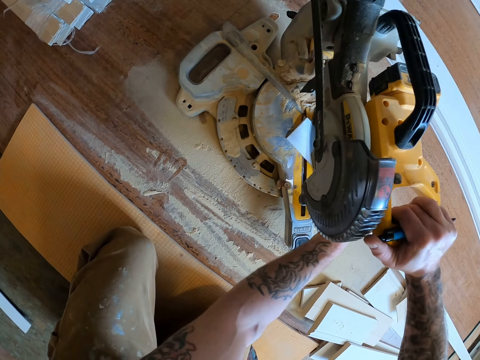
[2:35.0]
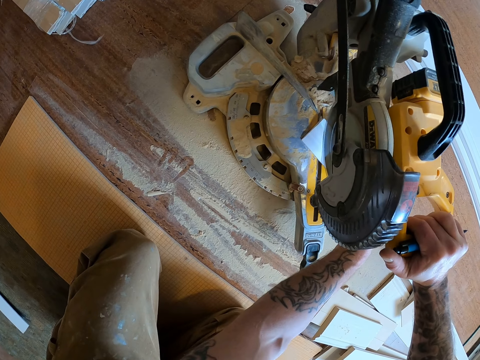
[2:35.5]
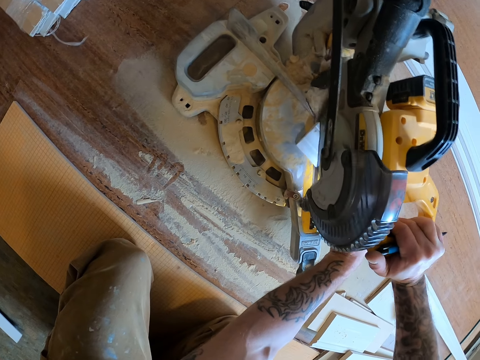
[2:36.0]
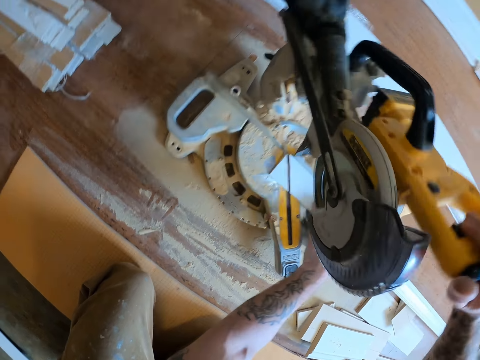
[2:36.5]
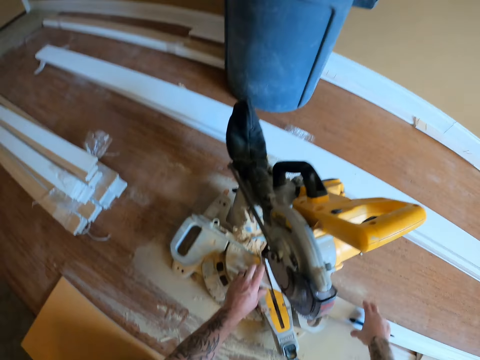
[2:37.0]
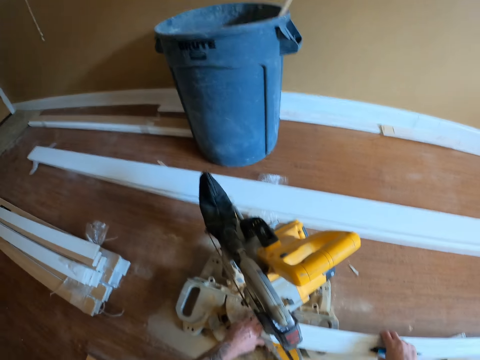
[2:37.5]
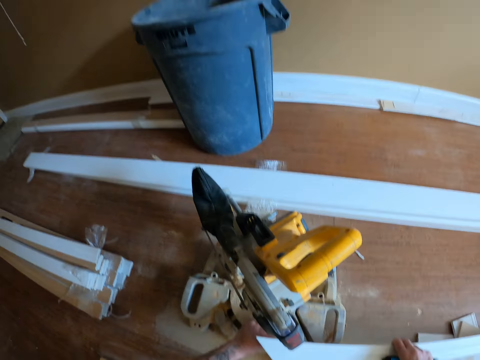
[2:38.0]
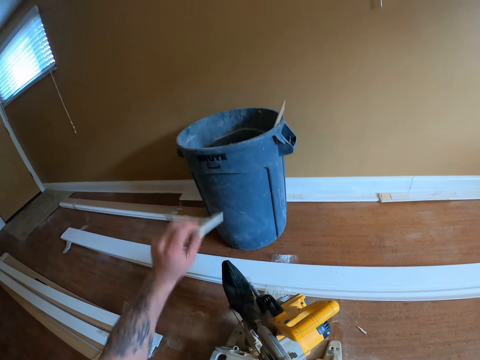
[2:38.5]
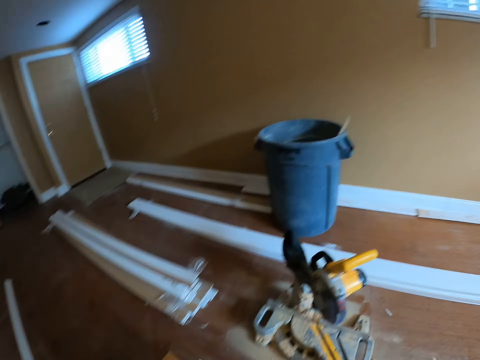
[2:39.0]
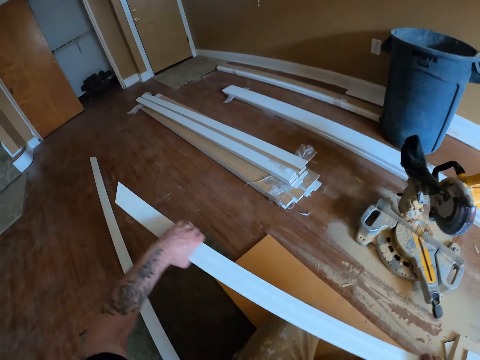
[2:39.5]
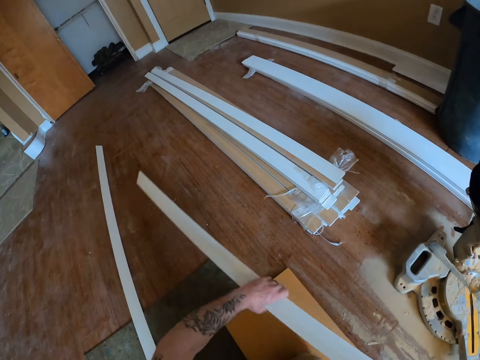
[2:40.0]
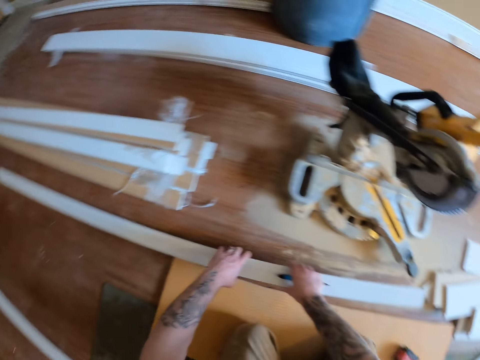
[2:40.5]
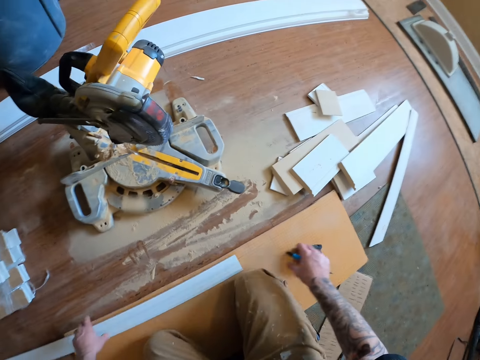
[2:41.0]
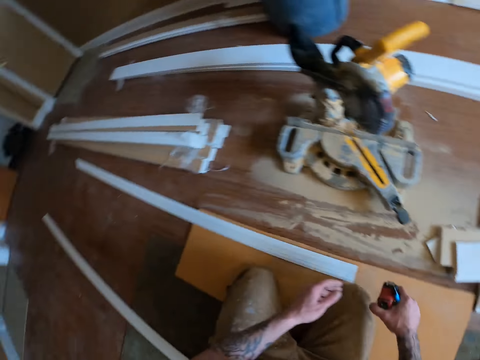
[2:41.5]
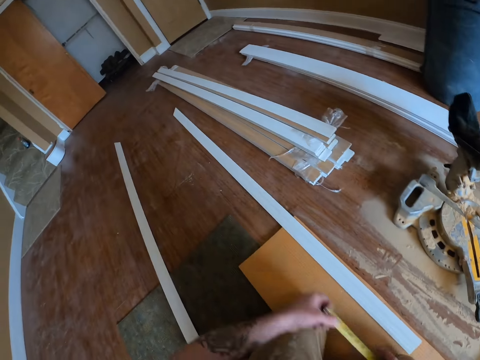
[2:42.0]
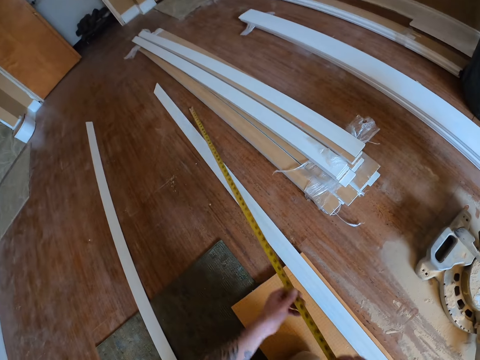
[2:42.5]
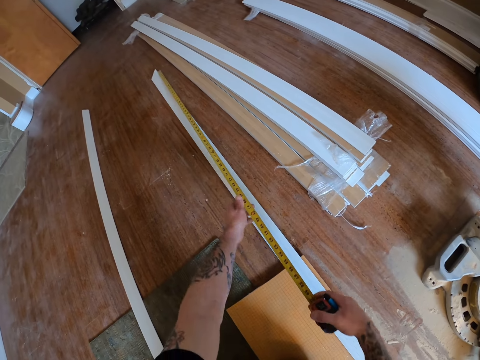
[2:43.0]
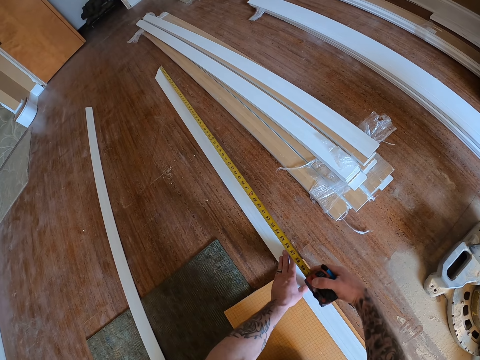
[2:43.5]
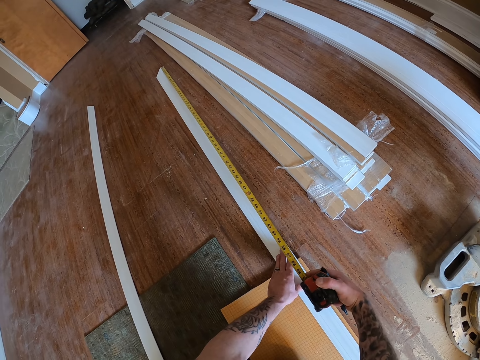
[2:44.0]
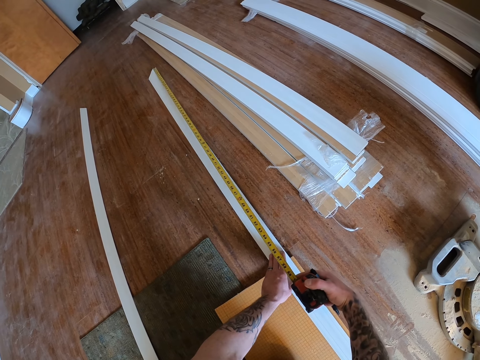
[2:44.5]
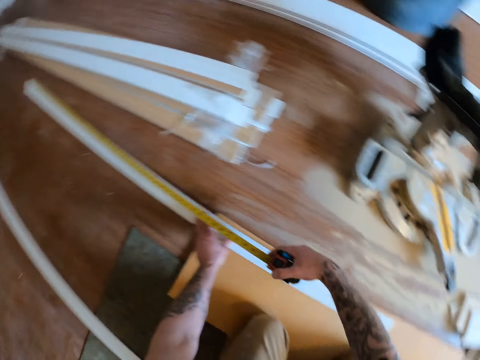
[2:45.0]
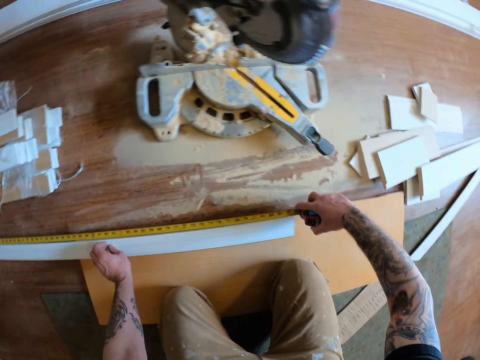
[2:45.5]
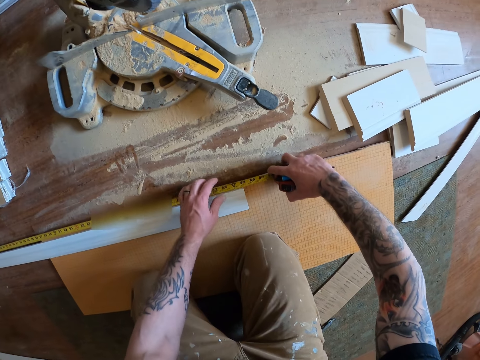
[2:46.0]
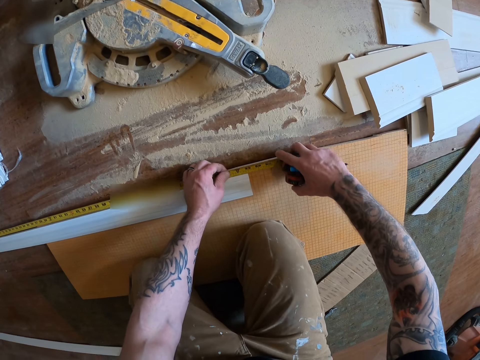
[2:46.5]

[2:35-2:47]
The camera wearer cuts the wood or cardboard. They pick up the cut wood under the mitre saw. They pick up the wood from the floor. They throw the cut wood into a waste bin. They push the cardboard aside. They drop the wood on the floor. They pick up the tape measure on the floor. They pull the tape from the tape measure. They measure the wood on the floor with the tape measure.

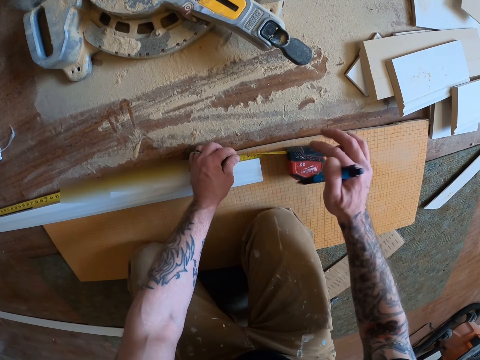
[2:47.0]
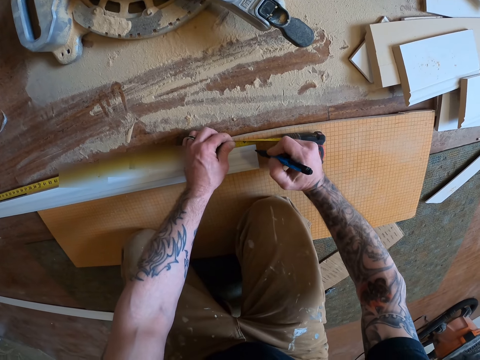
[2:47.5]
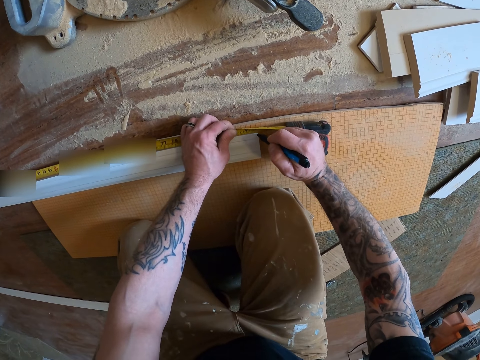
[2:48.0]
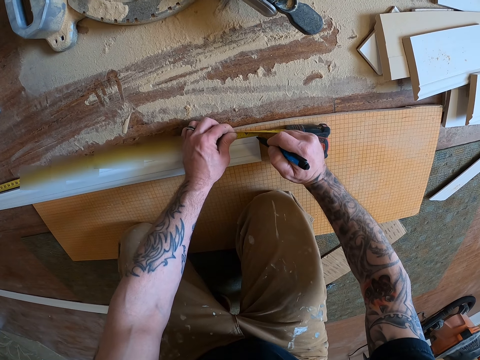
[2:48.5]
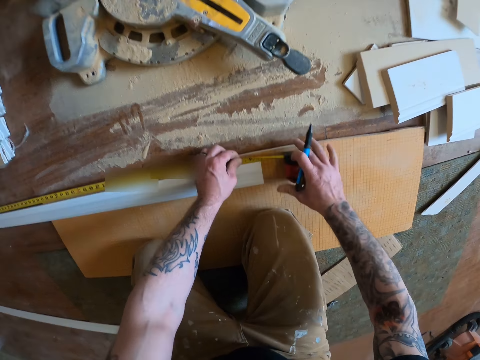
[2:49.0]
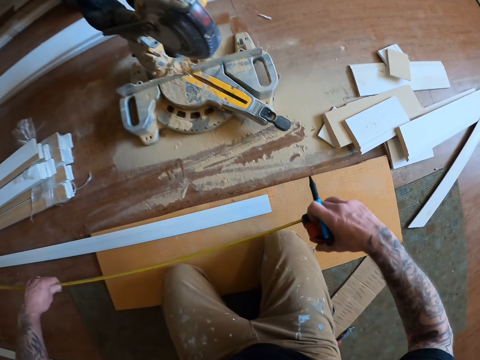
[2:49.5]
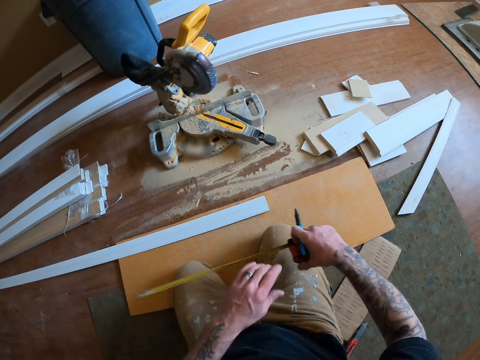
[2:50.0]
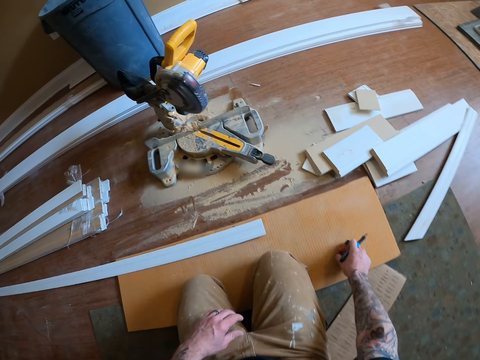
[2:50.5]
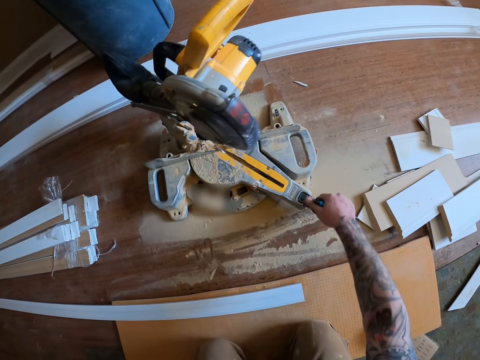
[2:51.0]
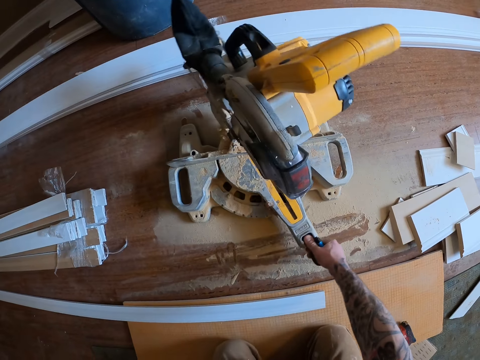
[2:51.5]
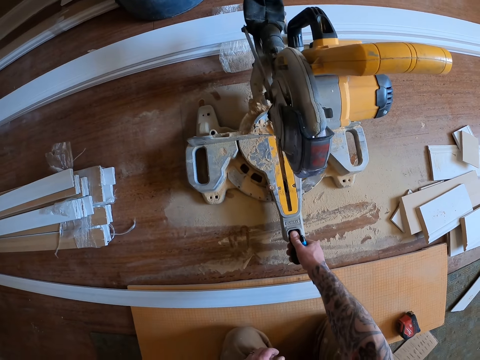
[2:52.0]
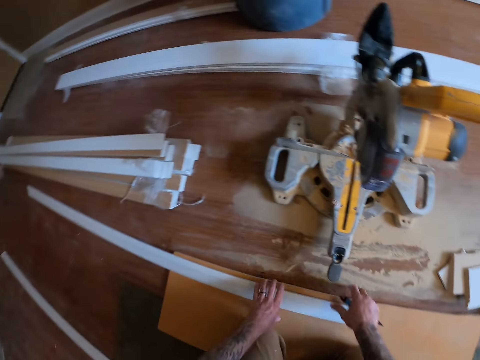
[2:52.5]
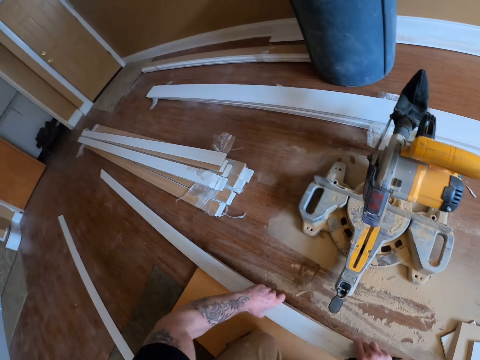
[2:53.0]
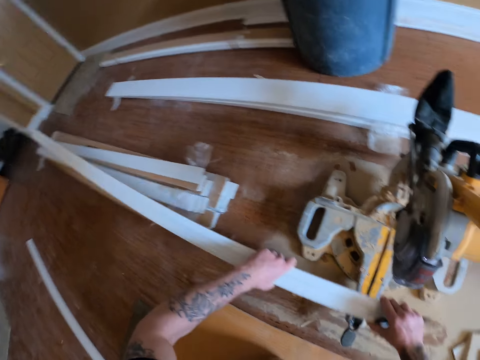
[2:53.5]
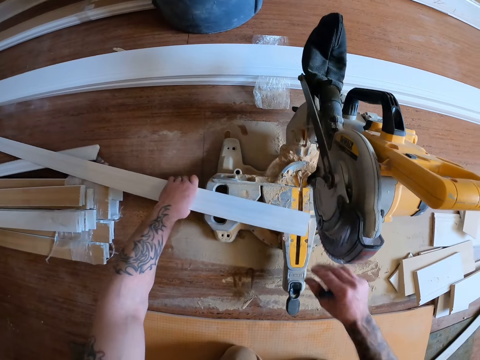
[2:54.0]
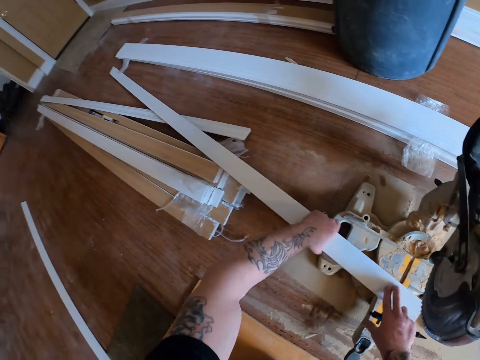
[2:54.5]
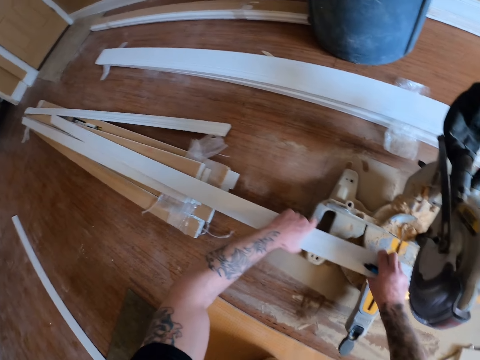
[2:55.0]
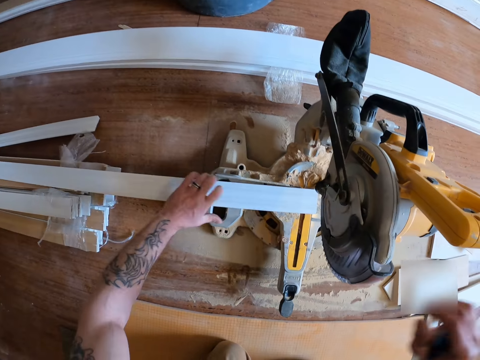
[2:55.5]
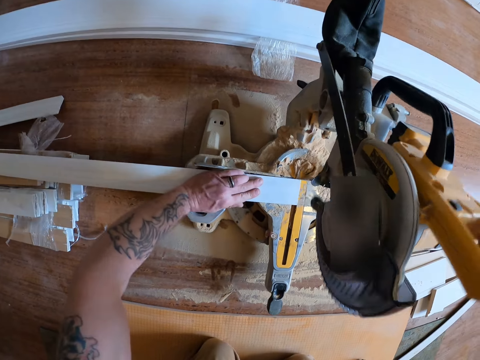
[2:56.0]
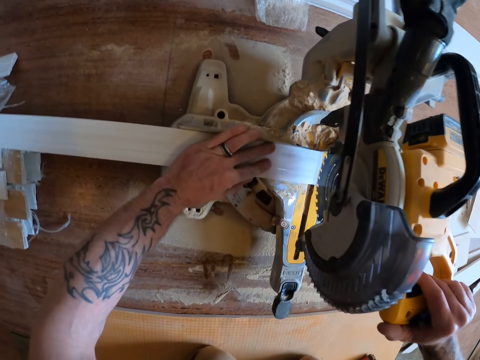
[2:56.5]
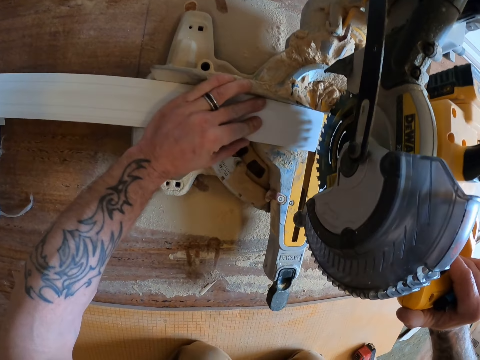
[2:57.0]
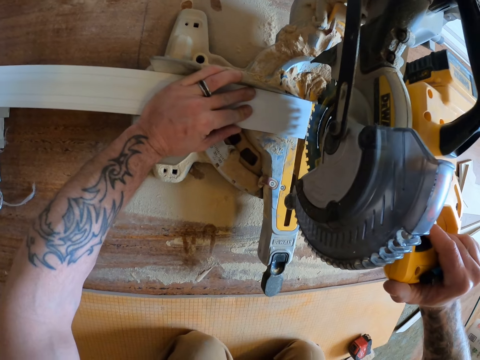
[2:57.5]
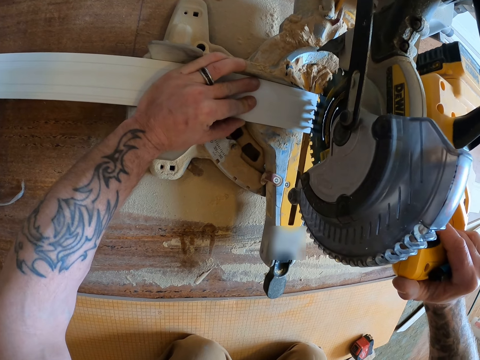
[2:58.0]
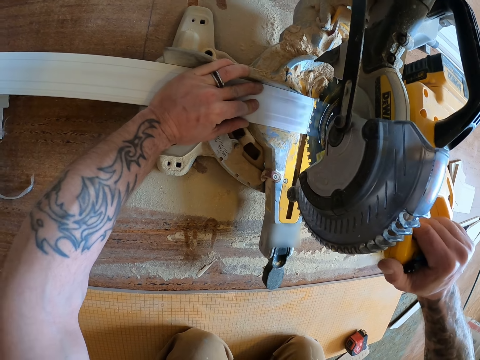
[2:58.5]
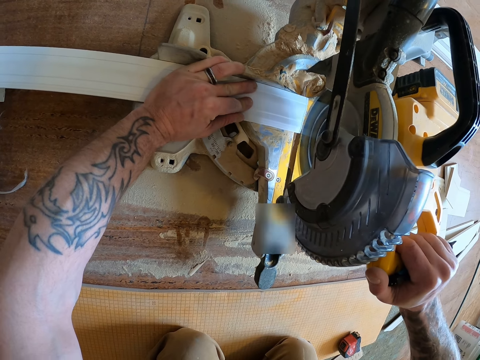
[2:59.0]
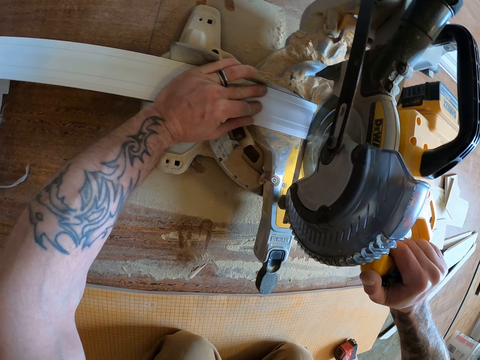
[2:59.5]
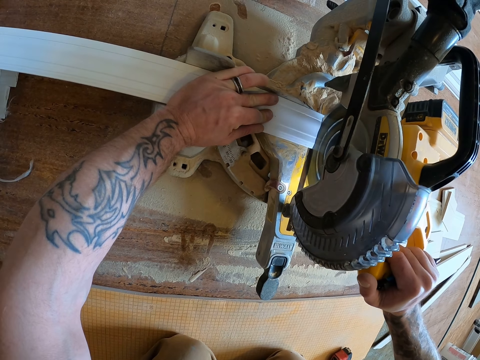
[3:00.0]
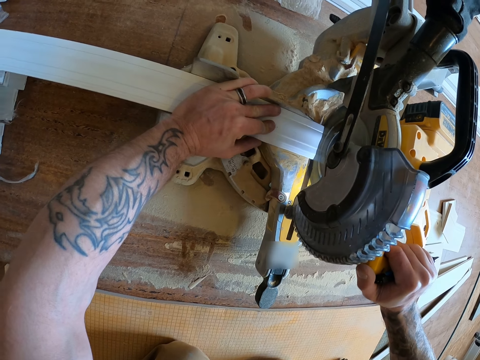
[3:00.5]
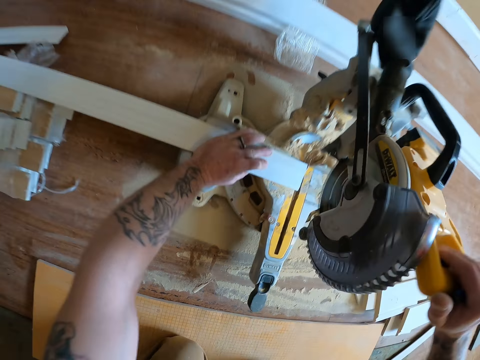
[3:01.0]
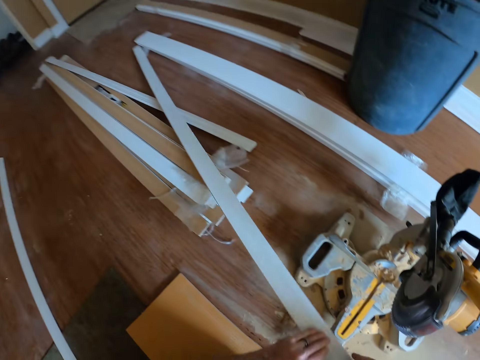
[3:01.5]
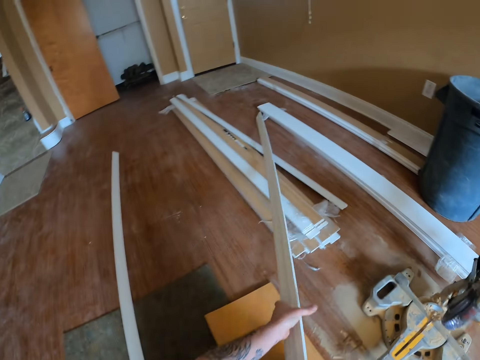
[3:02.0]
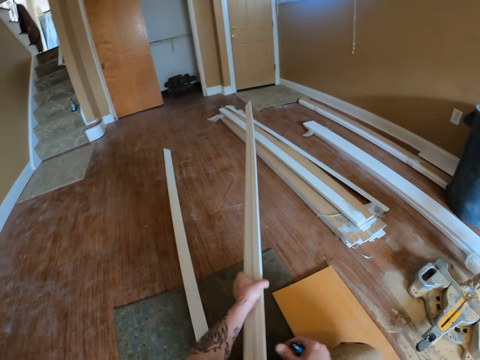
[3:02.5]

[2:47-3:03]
The camera wearer marks the wood with the pen. He pulls the tape back into the tape measure. He drops the tape measure on the floor. He moves the mitre saw with his hands. He picks up the wood on the floor. He places the wood under the mitre saw. He cuts the wood with the mitre saw. He takes the wood or cardboard. He moves the wood under the mitre saw on another wood.
